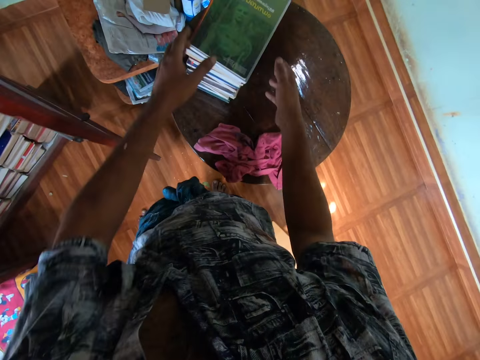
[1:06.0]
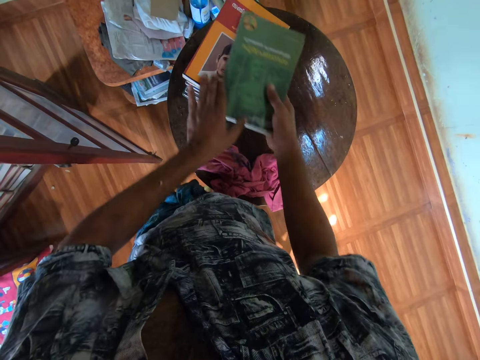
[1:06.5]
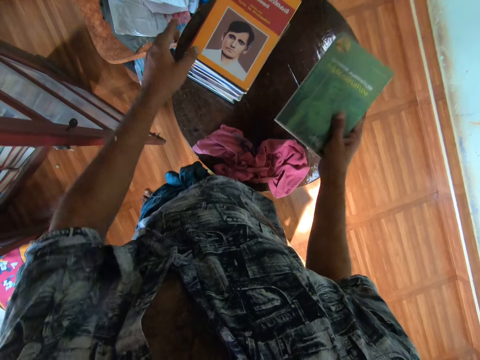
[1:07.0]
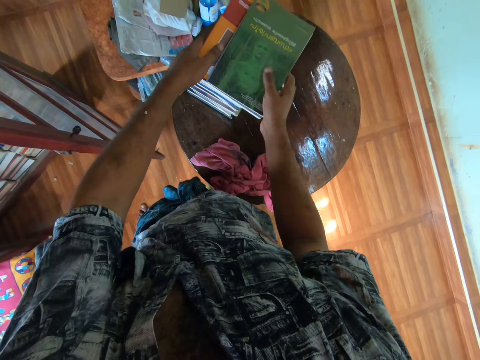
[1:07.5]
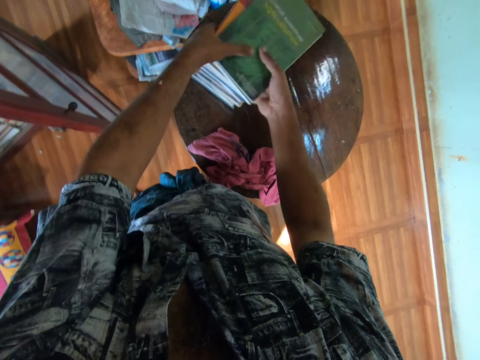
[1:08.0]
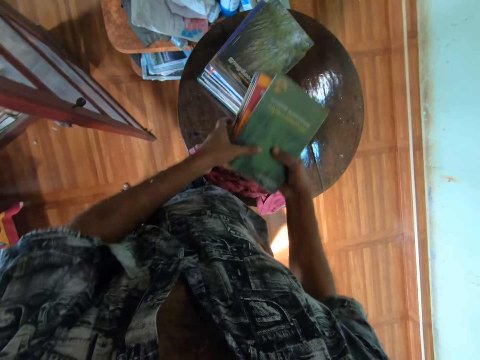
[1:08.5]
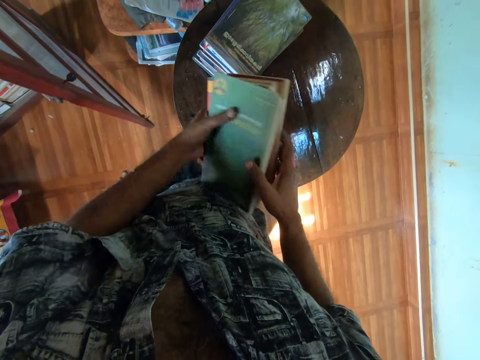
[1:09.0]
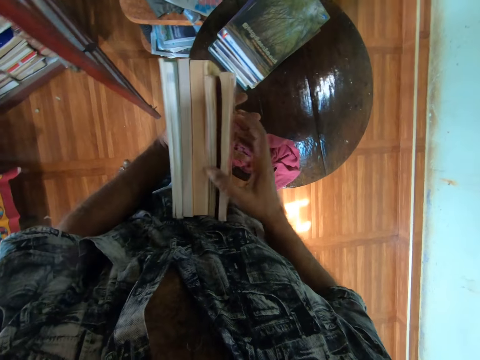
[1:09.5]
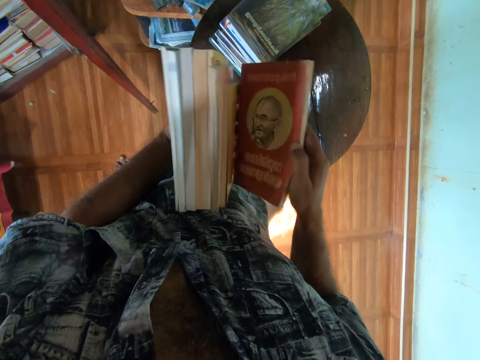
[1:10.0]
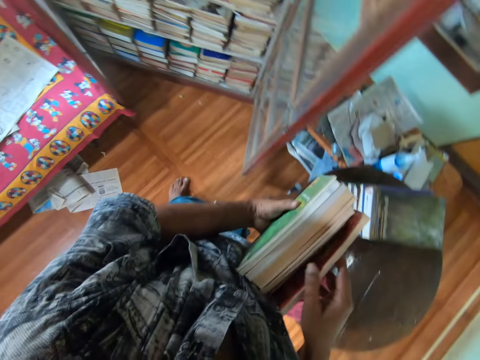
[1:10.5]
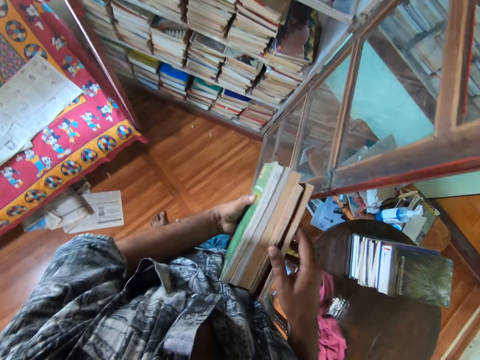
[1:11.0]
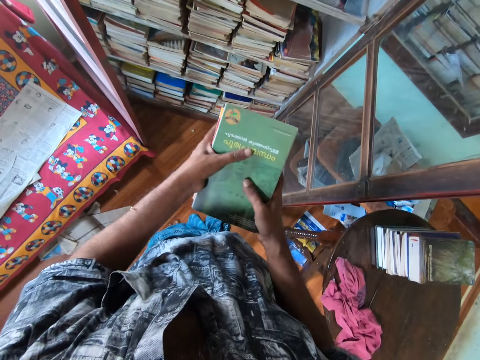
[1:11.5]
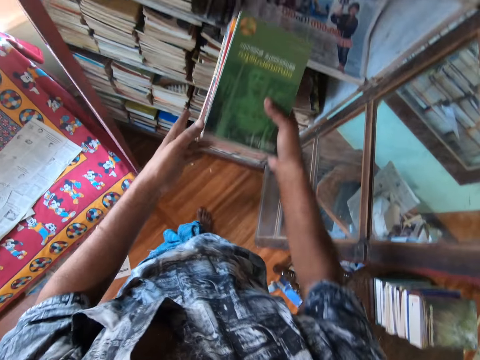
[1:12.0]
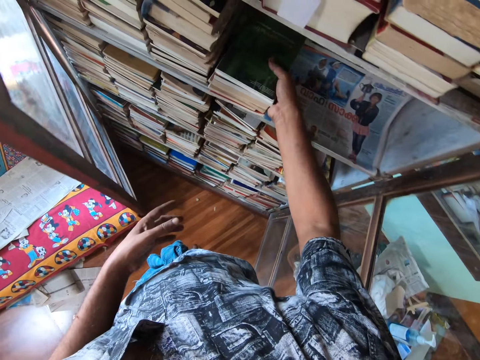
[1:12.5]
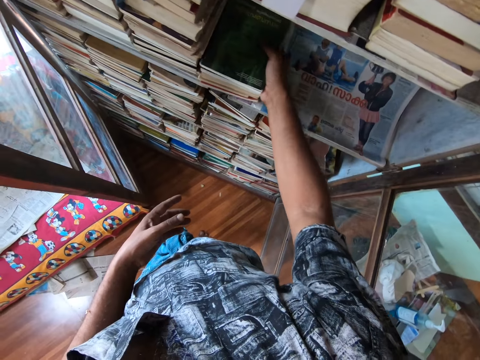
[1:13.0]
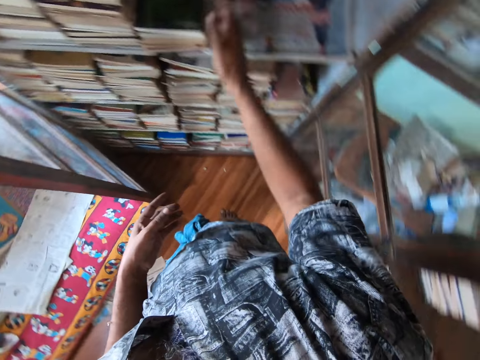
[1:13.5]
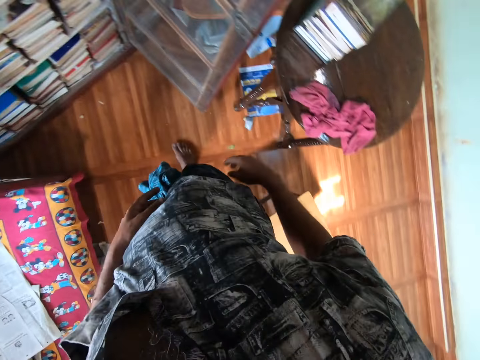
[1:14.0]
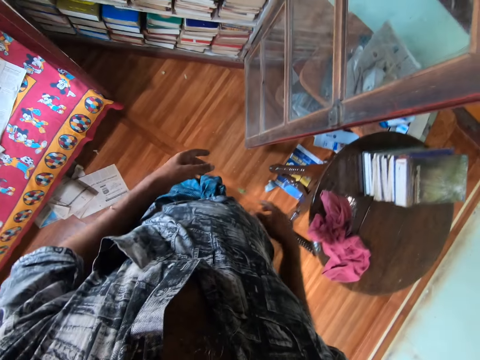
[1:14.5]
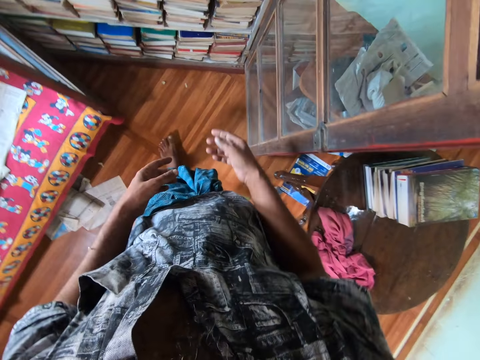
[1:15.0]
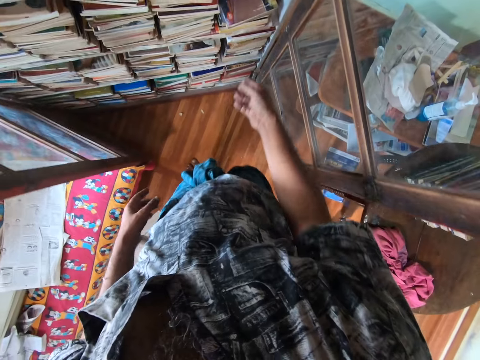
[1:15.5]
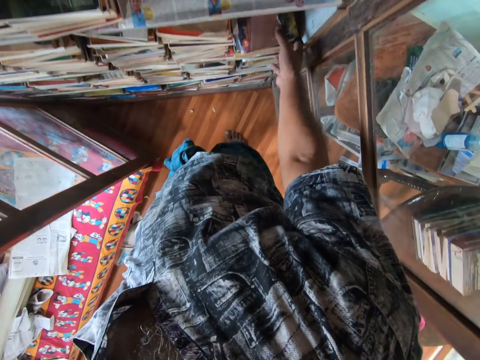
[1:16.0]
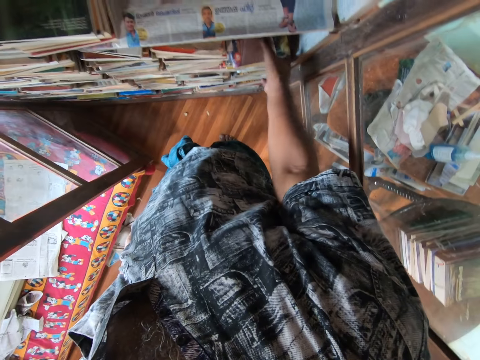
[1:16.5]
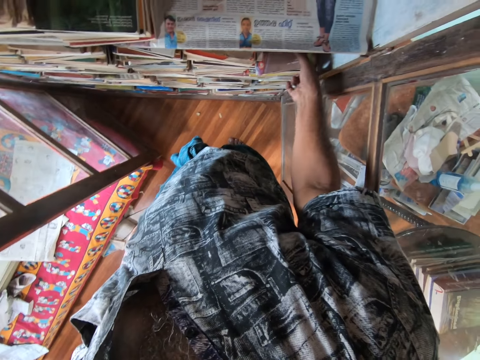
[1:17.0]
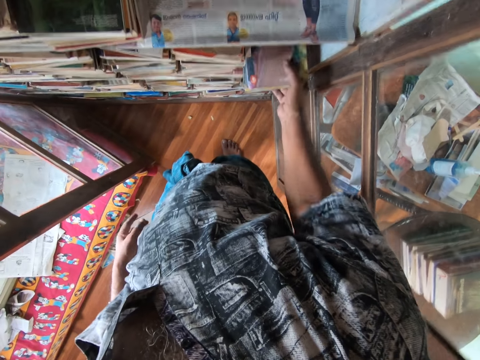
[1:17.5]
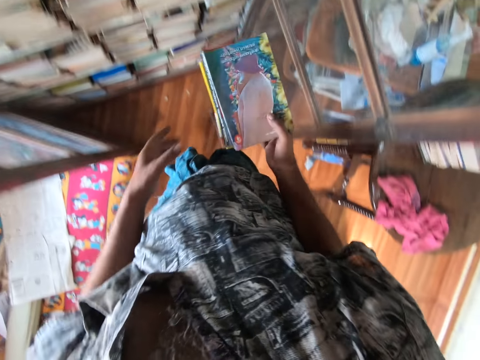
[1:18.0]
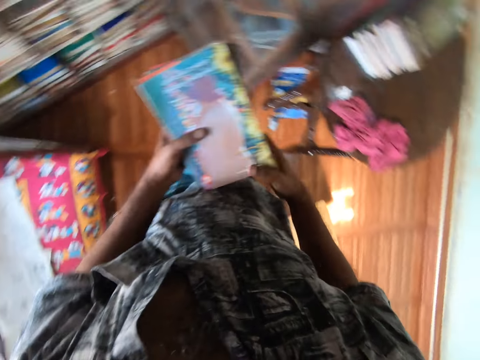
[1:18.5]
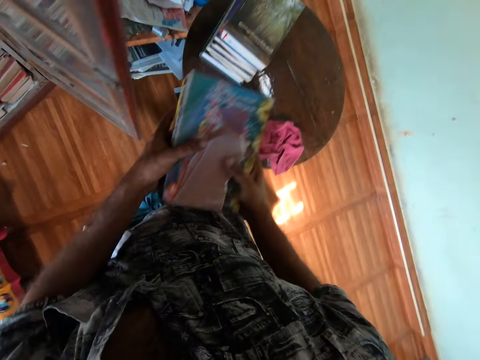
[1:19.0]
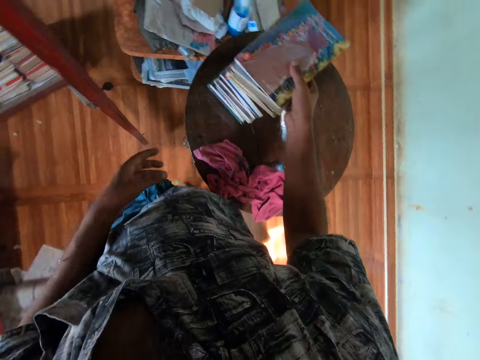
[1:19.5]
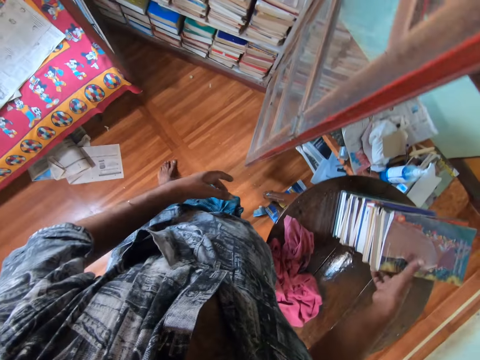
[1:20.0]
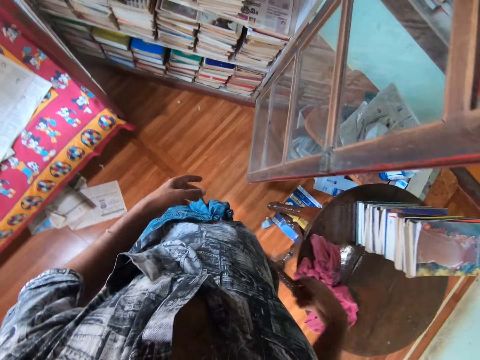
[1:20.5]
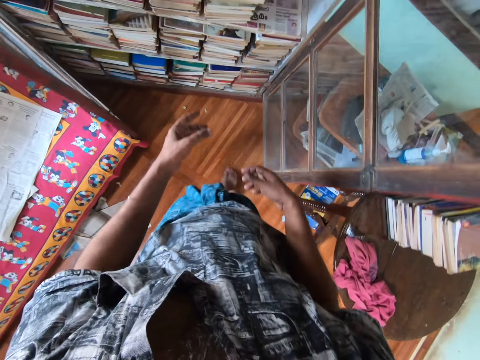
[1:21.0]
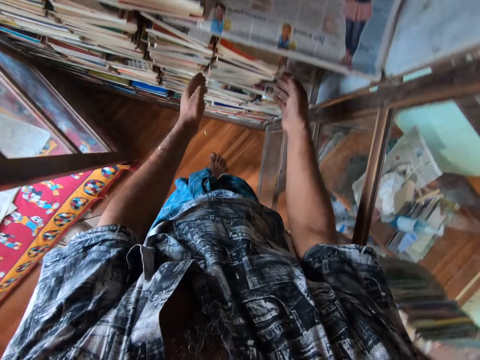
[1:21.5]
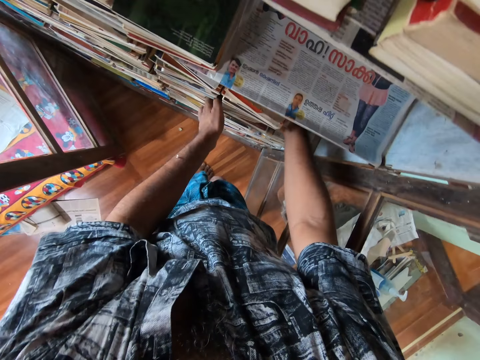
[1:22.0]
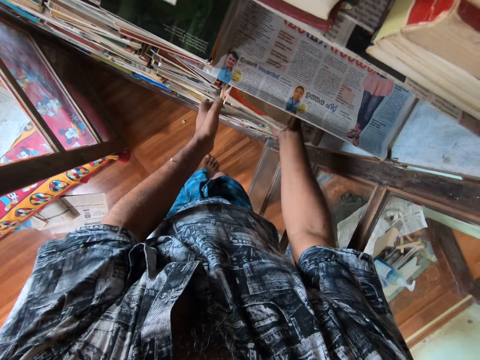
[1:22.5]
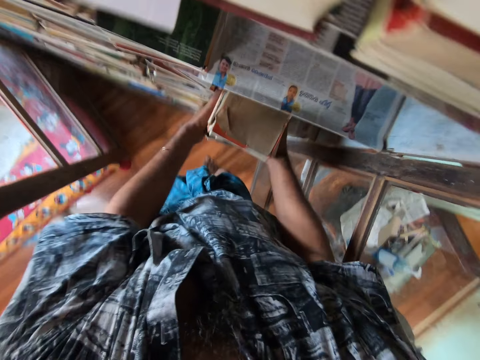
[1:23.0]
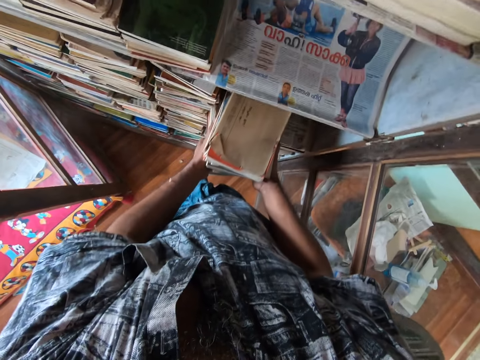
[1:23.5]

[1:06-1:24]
The camera wearer picks the books from the table. They look at the books. They walk around. They put the books in the bookshelf. They look around. They walk around. They pick the books from the bookshelf. They put the books on top of the books on the table. They walk around. They pick the books from the bookshelf.

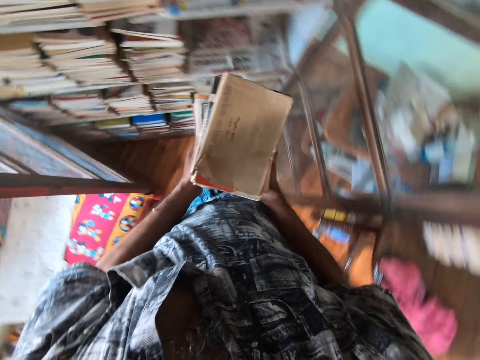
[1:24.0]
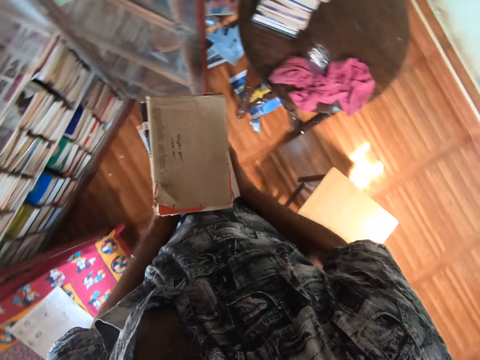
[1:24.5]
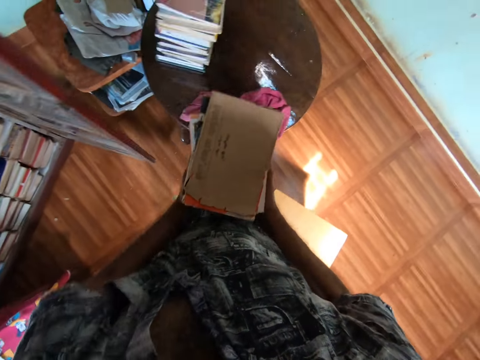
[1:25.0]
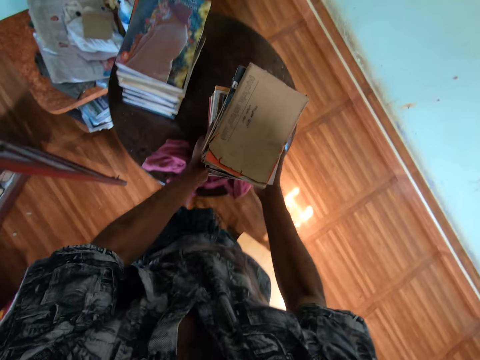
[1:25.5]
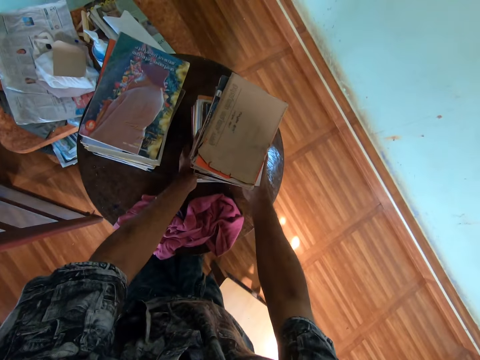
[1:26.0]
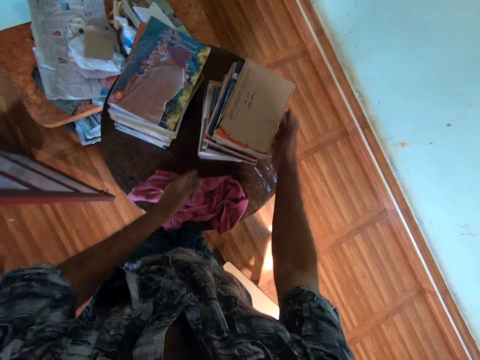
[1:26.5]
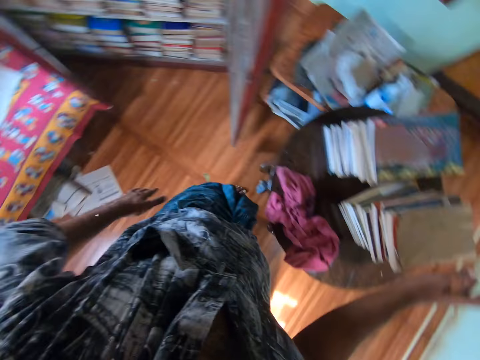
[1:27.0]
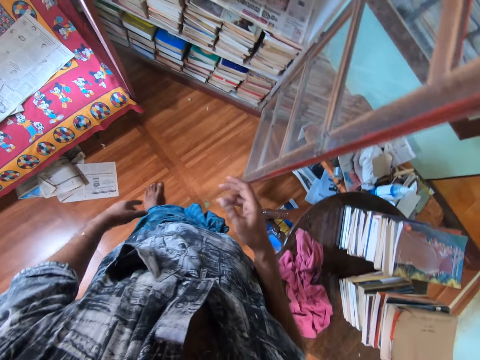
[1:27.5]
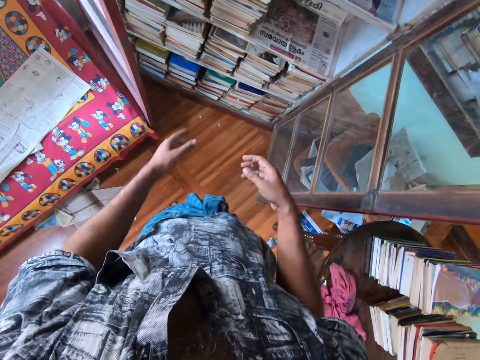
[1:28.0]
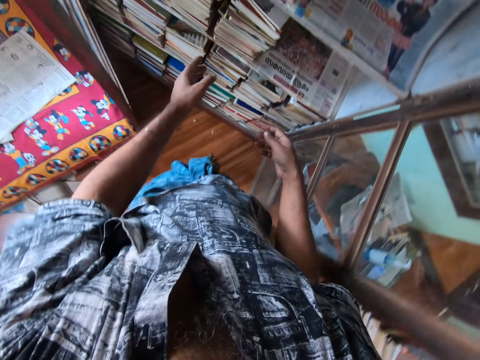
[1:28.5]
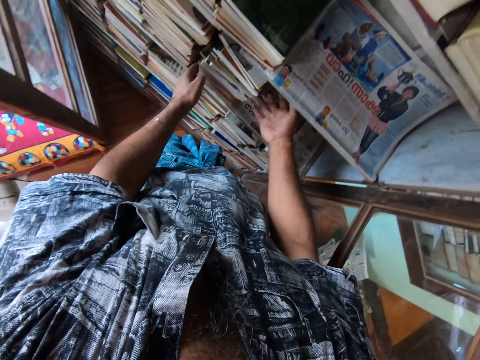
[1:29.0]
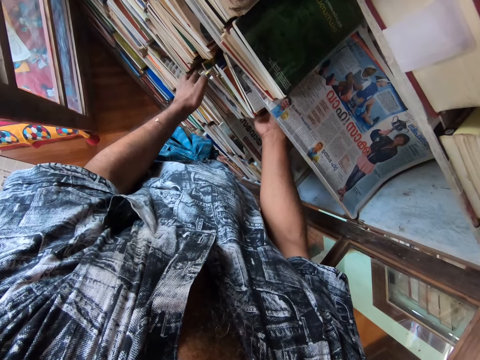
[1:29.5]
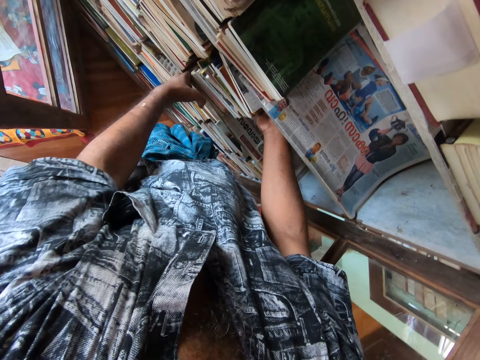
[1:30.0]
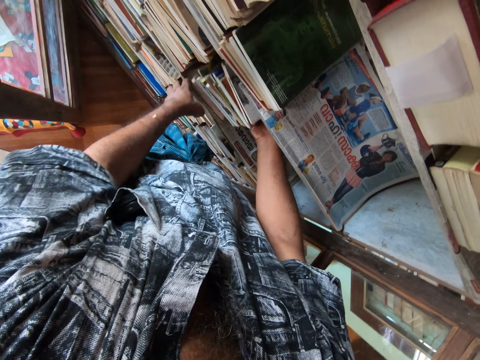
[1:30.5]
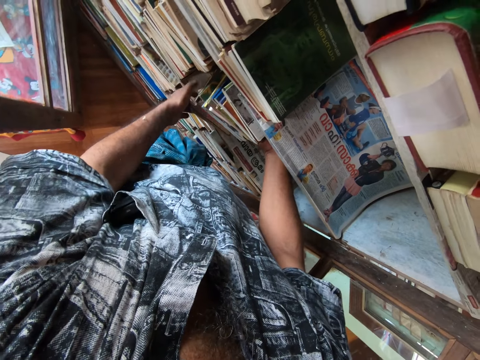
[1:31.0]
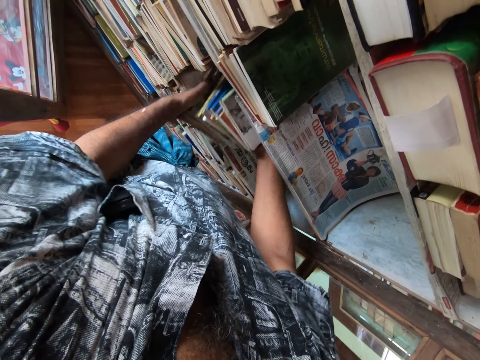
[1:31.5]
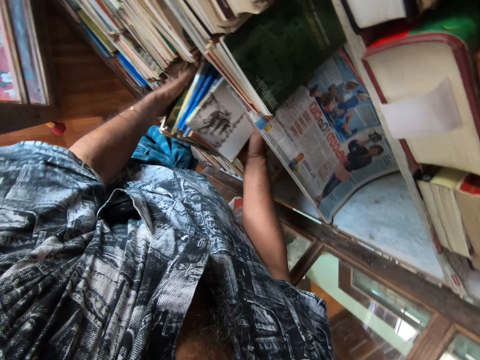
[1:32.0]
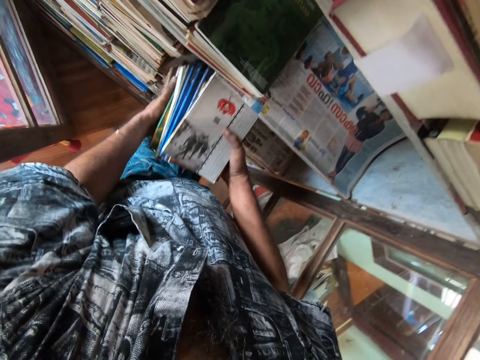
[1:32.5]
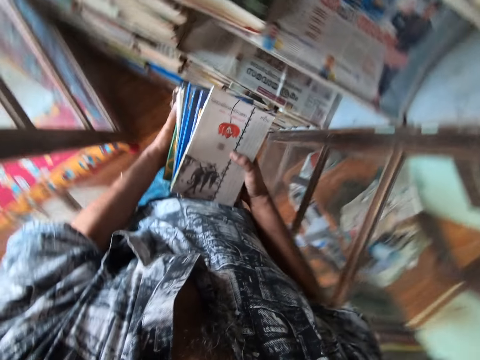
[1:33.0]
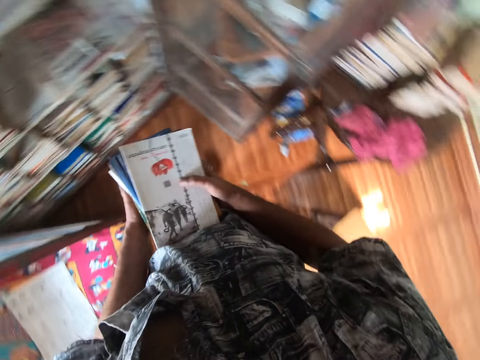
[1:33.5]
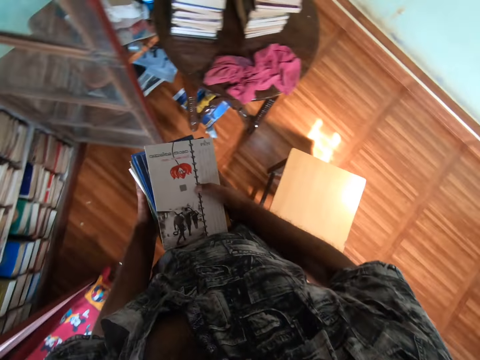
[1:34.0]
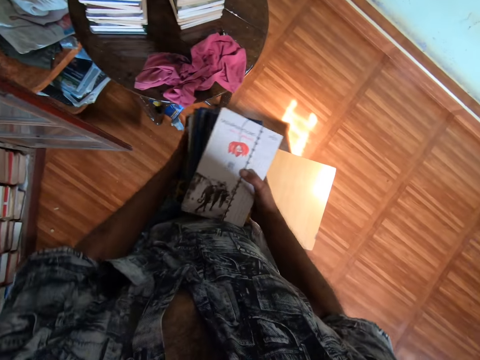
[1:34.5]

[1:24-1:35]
The camera wearer walks around. They put the books on the table. They walk around. They pick the books from the bookshelf. They walk around.
